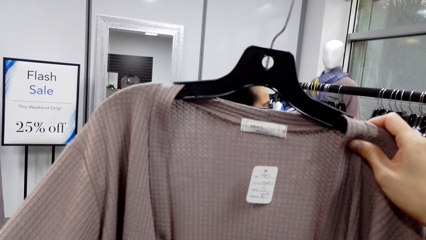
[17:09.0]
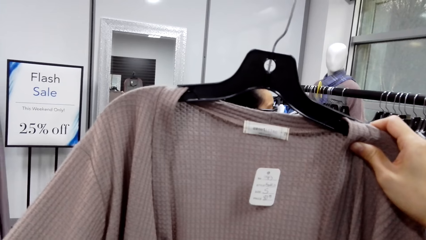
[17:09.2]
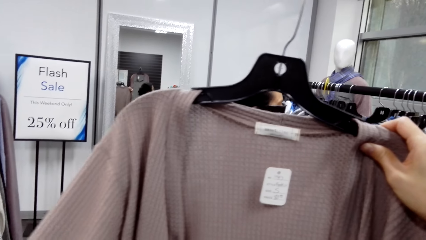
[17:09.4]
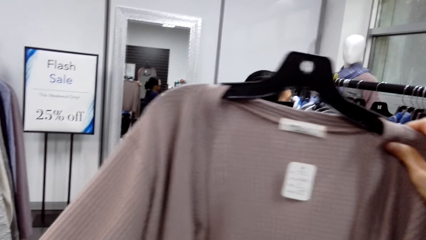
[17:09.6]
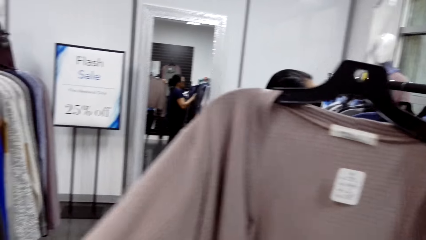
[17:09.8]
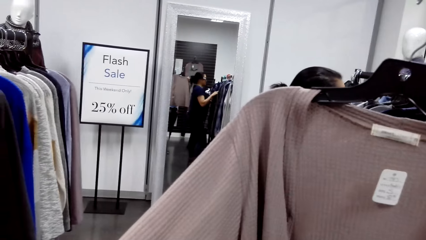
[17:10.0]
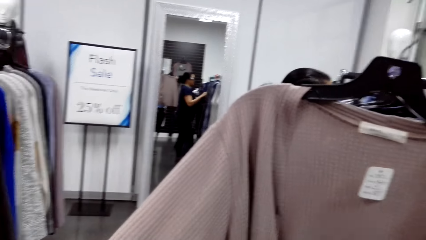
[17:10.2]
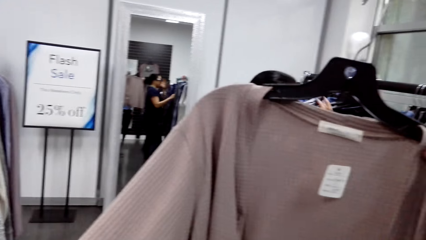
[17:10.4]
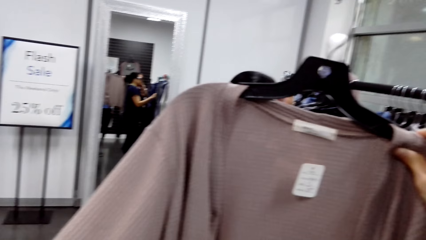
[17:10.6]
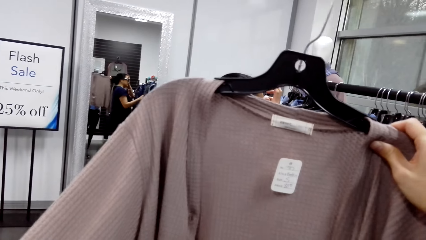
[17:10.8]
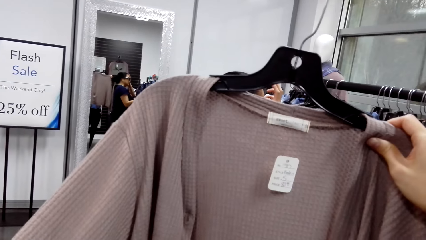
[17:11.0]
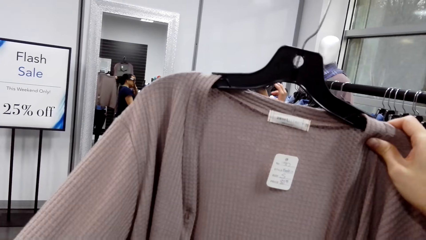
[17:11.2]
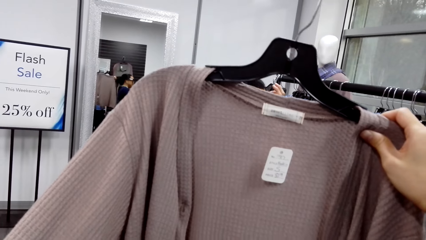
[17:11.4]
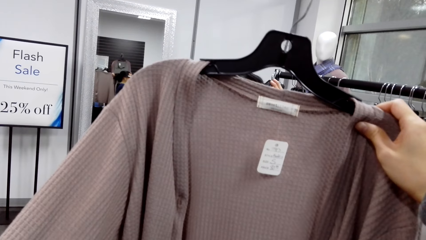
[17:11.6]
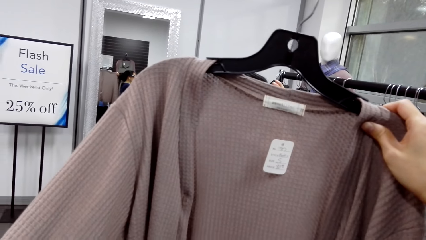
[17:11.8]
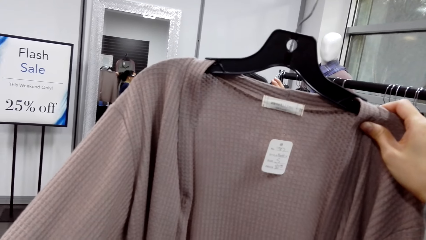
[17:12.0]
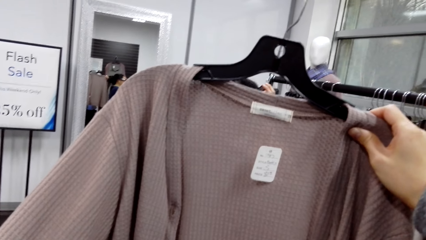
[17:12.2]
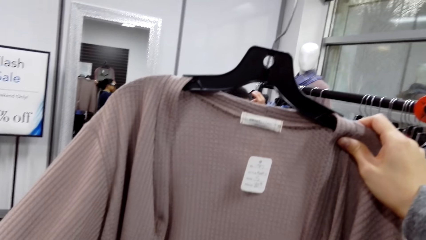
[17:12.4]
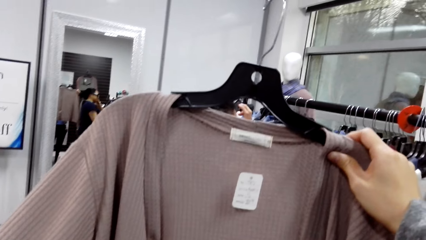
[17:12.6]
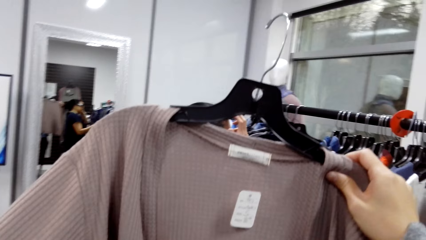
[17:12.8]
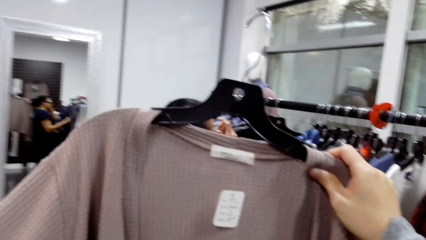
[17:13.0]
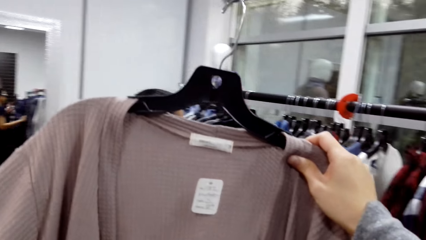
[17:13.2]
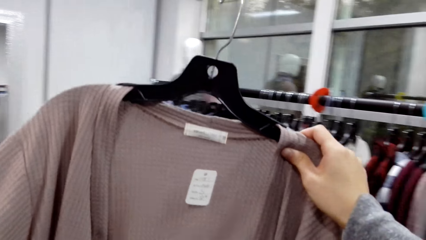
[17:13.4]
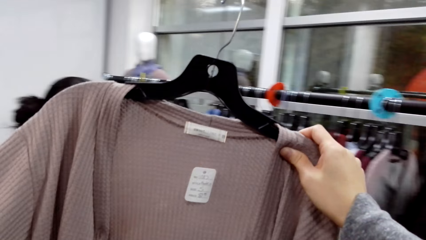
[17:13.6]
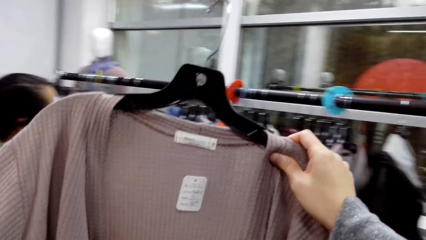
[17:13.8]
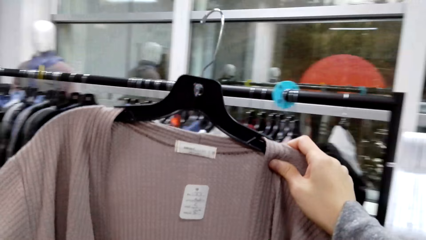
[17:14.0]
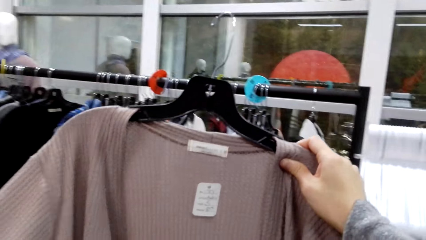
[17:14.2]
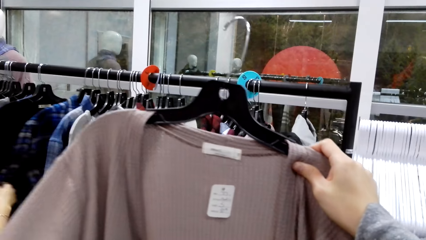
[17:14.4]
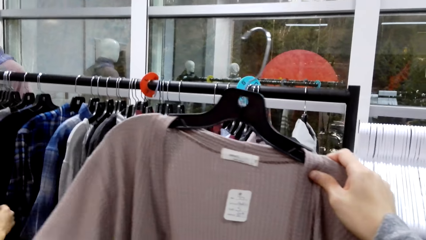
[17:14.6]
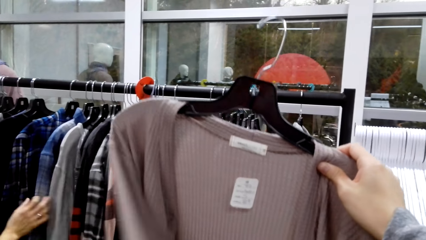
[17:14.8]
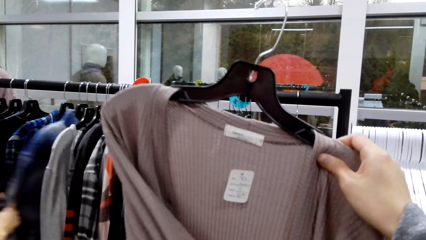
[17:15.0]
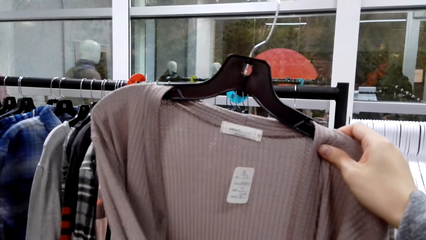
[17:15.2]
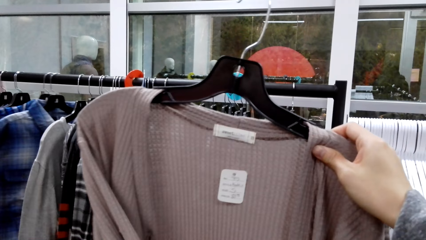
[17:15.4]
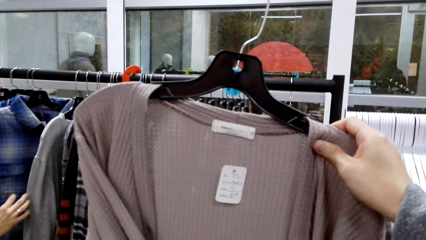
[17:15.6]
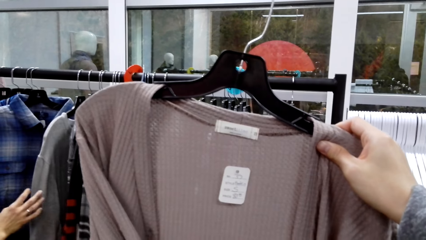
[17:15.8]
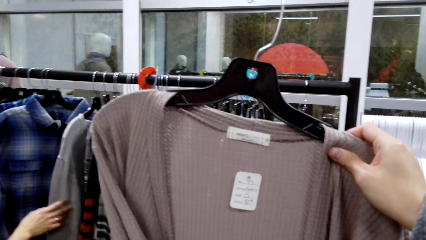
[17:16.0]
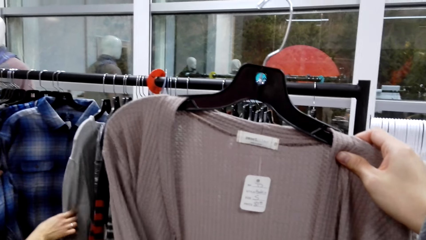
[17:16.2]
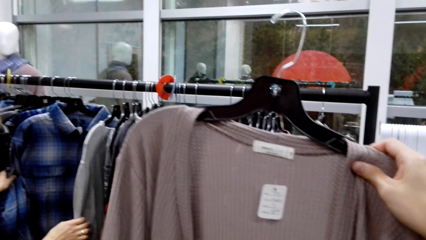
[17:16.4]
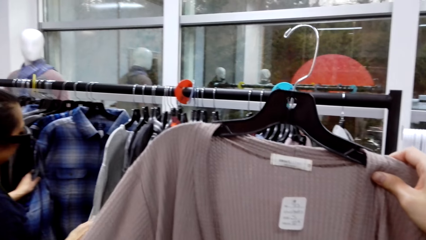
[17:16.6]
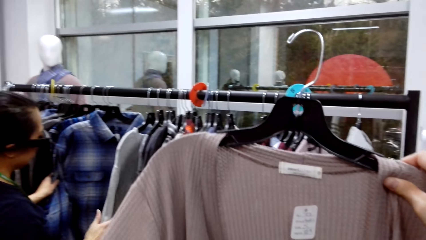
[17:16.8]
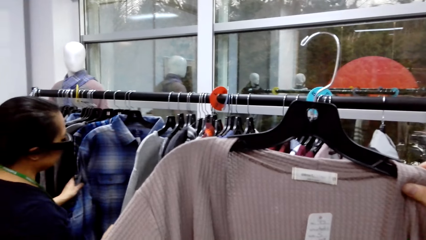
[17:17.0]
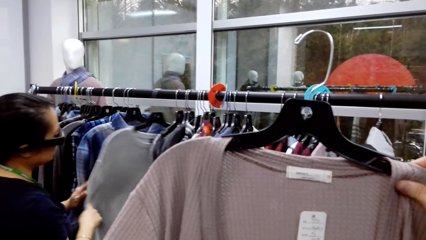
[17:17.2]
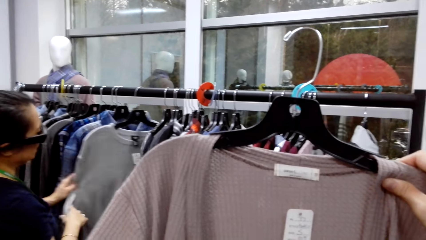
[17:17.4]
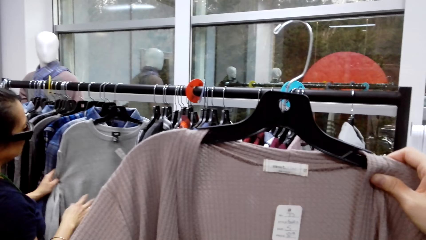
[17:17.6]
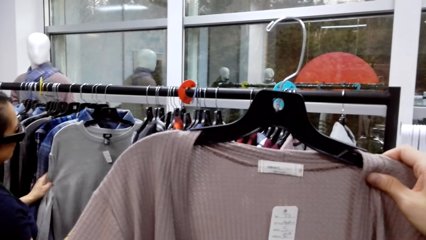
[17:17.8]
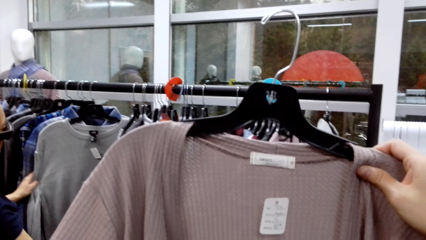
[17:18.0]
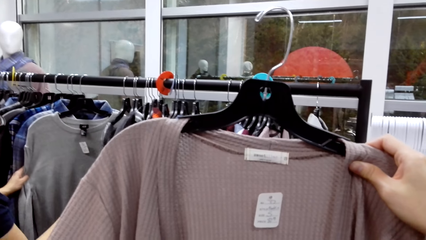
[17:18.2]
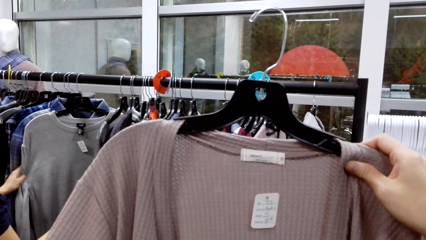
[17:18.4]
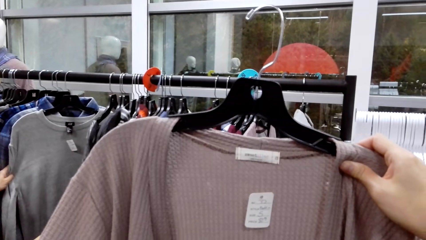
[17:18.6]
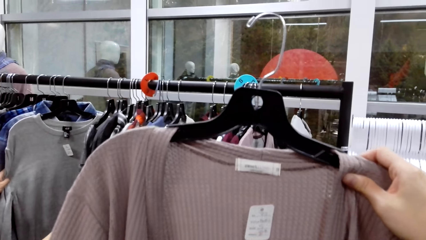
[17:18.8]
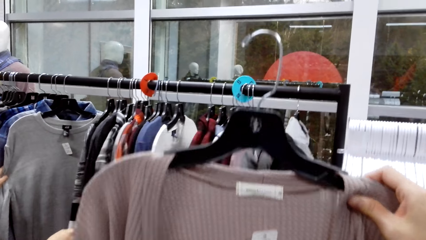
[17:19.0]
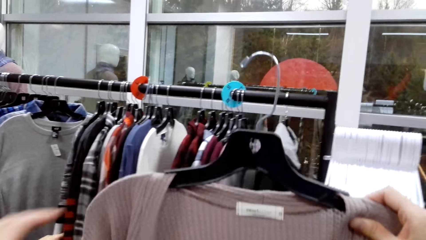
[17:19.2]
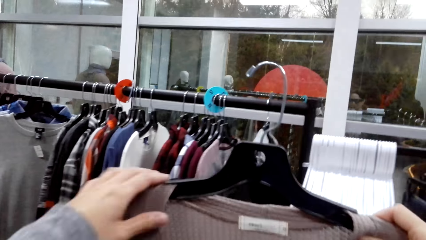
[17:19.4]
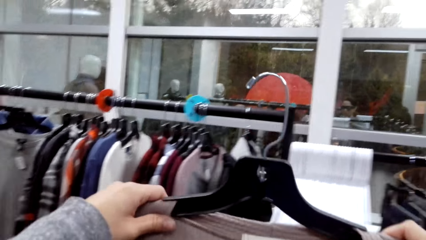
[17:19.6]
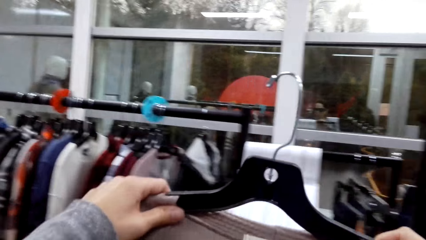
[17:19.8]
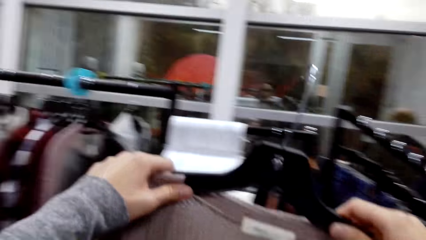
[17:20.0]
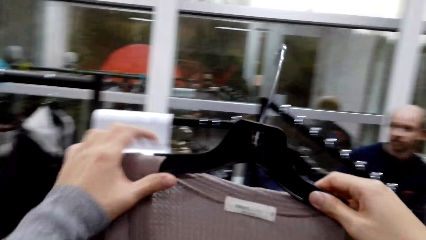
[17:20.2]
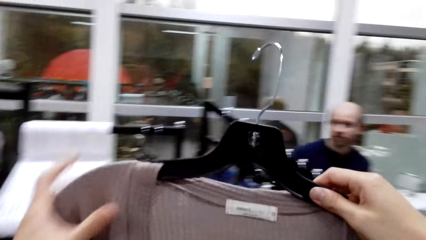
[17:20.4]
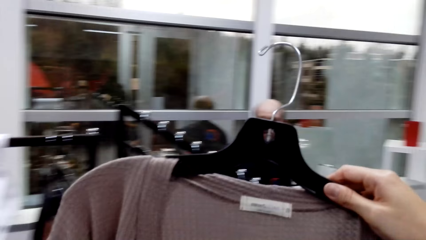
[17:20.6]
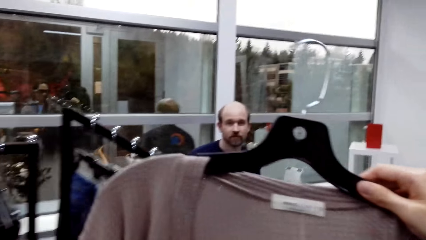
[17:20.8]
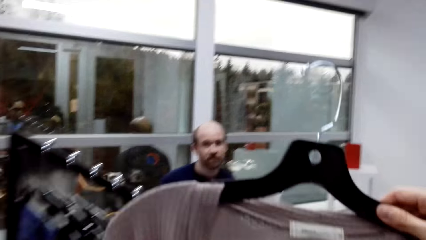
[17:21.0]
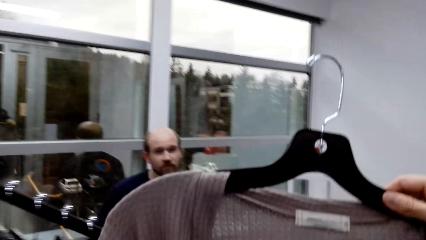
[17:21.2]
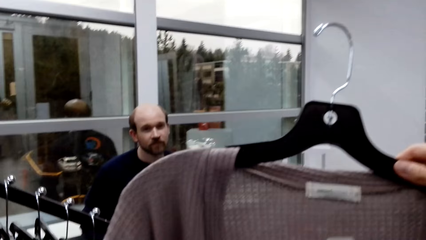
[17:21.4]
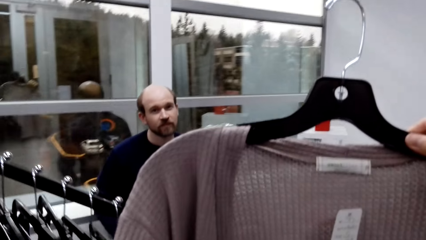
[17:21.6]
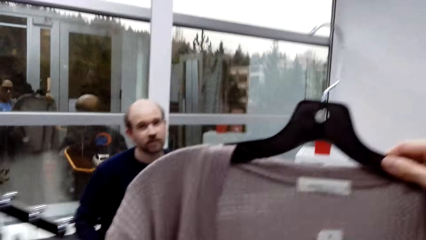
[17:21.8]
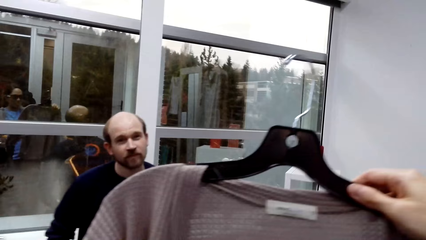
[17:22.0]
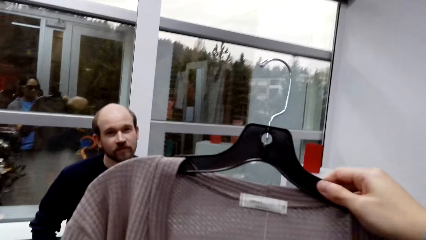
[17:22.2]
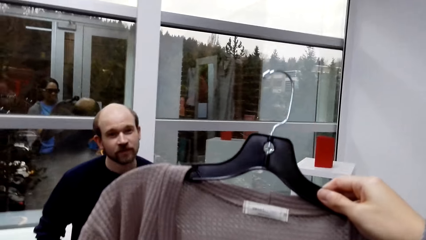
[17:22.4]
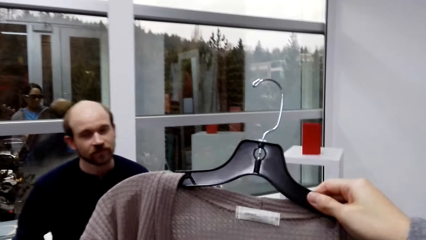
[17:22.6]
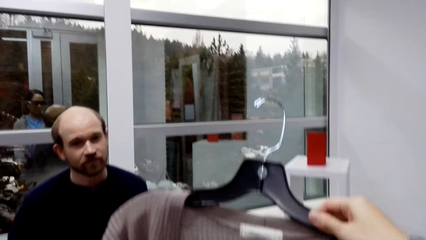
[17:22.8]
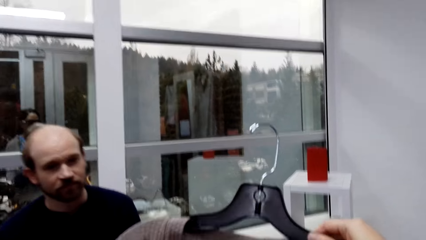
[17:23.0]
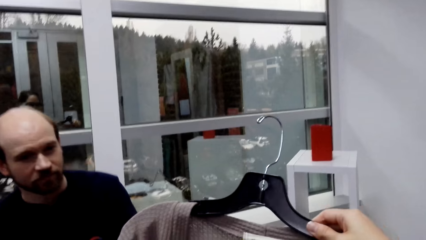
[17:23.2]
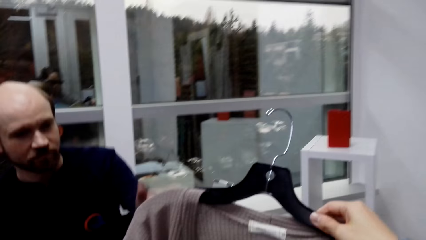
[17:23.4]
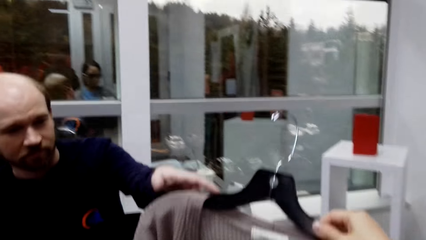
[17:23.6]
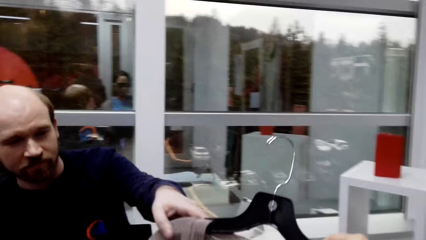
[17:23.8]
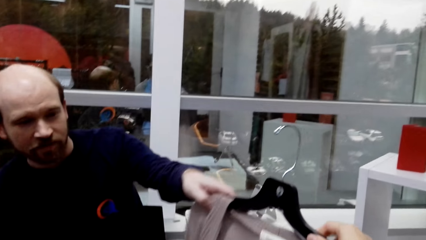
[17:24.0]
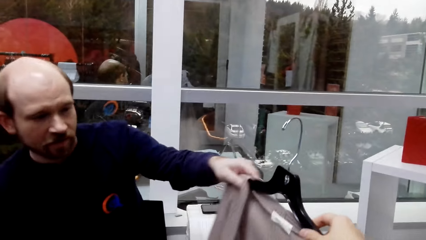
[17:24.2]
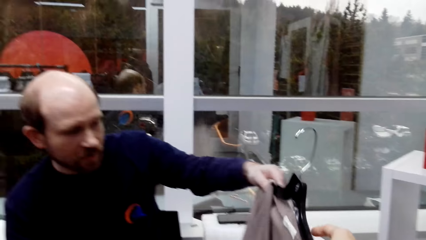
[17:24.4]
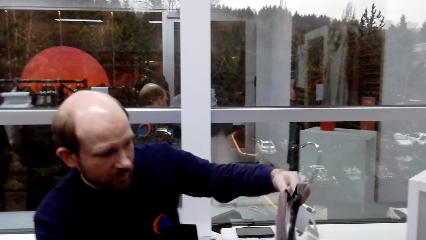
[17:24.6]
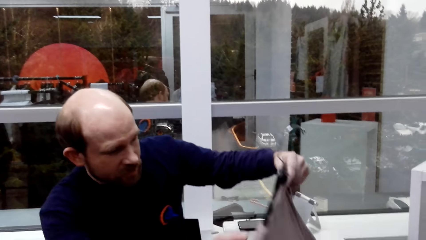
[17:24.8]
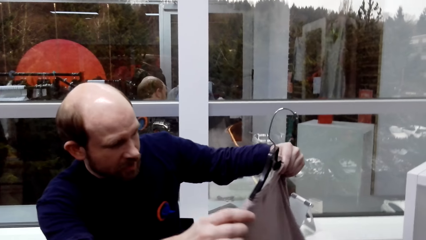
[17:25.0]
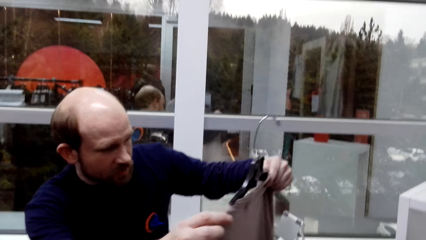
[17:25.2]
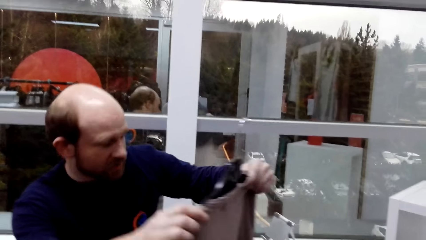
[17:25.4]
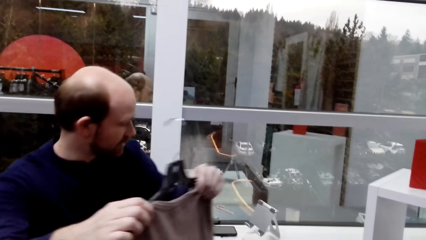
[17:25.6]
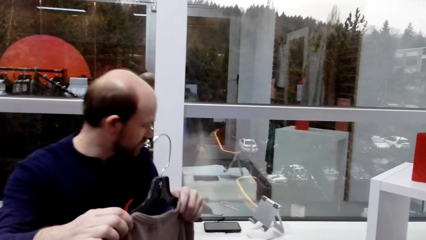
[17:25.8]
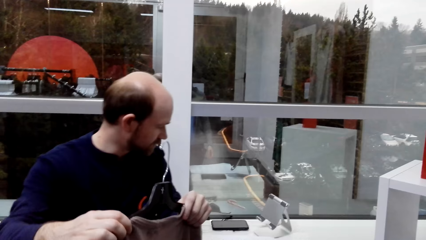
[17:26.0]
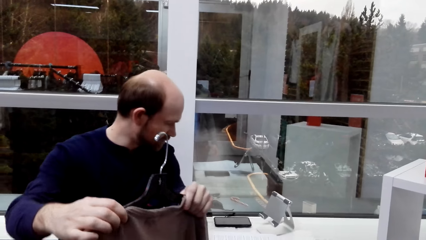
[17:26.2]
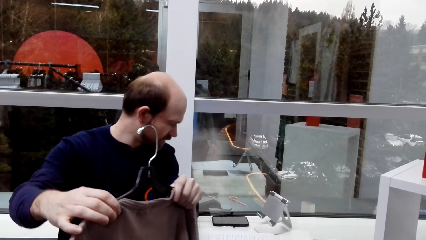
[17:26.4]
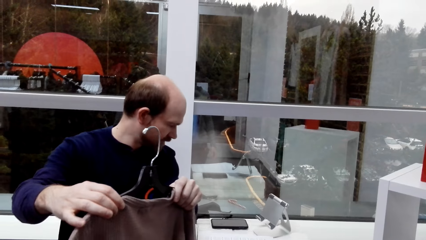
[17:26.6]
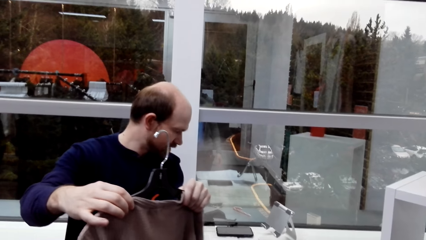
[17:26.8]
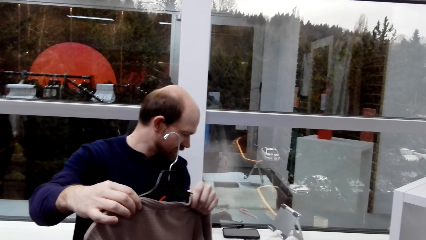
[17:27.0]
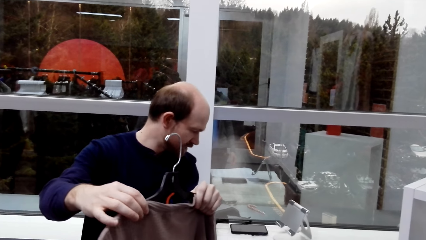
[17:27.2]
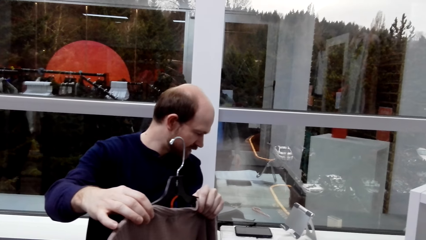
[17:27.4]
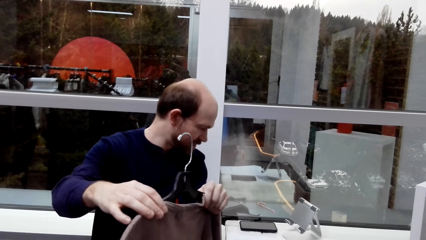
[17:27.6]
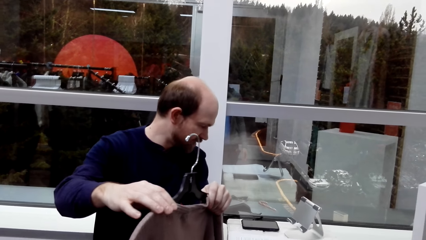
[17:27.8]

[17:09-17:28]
The camera wearer gives a man the cloth. The man looks at the cloth.
